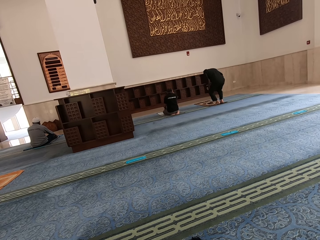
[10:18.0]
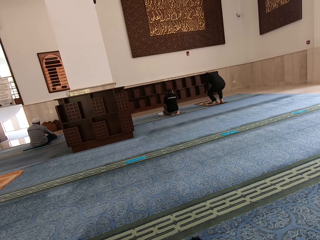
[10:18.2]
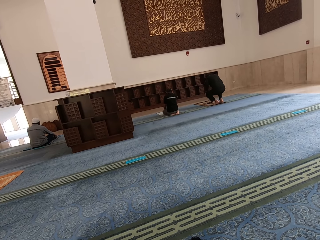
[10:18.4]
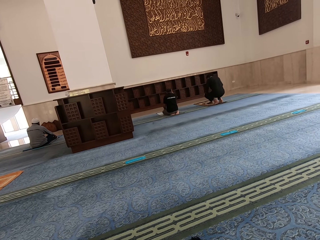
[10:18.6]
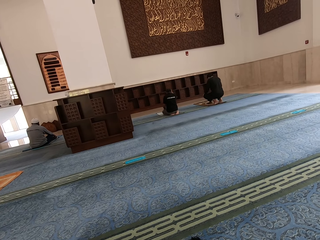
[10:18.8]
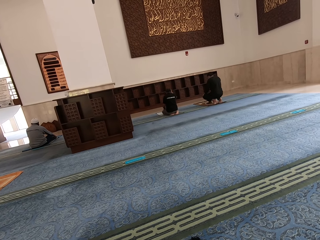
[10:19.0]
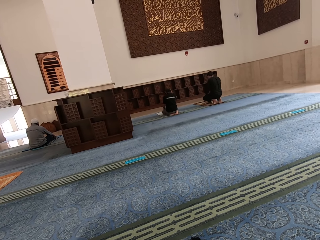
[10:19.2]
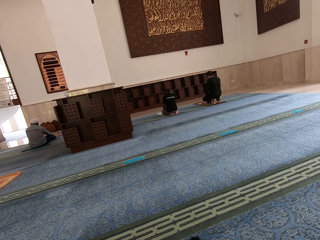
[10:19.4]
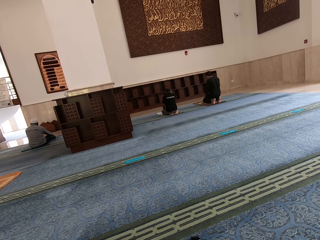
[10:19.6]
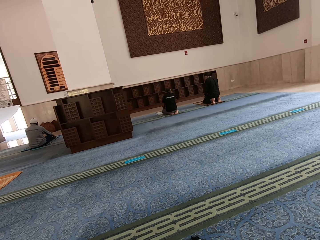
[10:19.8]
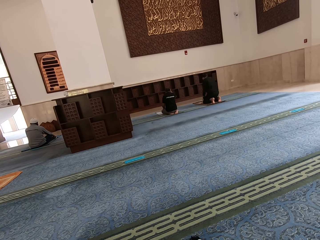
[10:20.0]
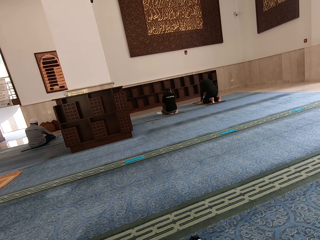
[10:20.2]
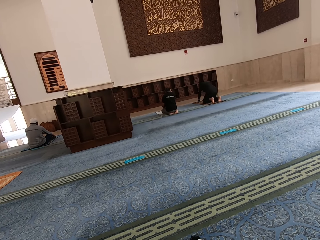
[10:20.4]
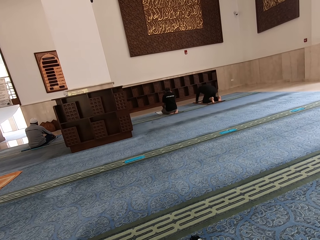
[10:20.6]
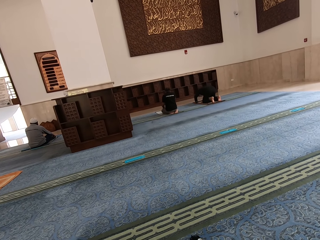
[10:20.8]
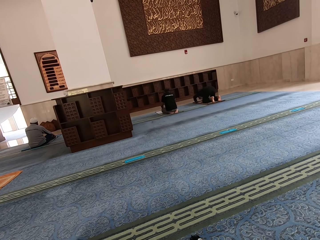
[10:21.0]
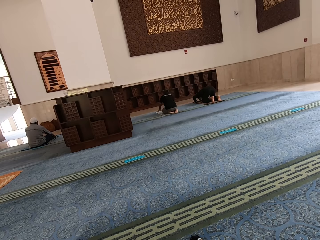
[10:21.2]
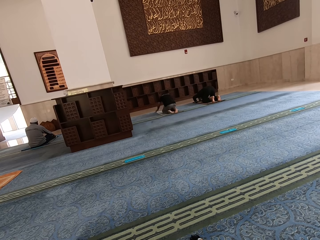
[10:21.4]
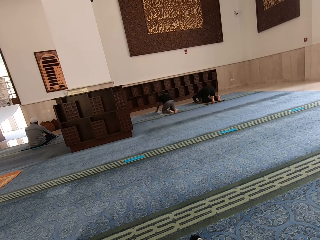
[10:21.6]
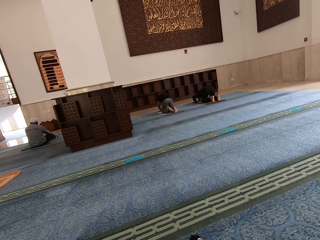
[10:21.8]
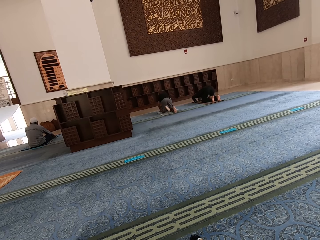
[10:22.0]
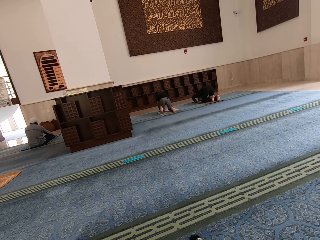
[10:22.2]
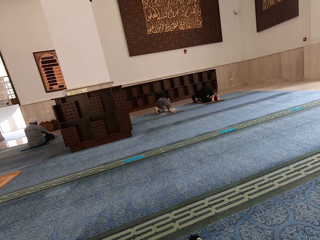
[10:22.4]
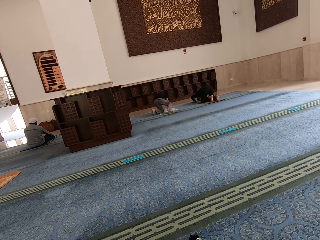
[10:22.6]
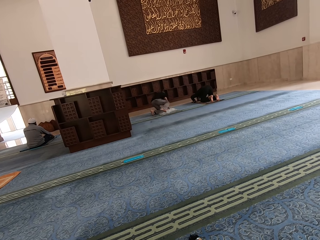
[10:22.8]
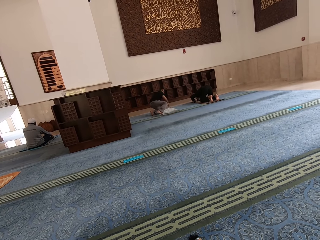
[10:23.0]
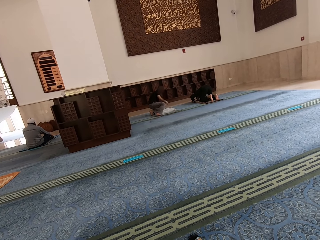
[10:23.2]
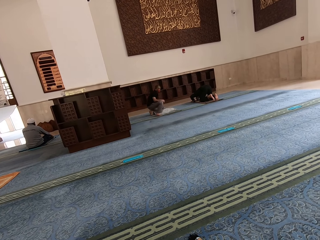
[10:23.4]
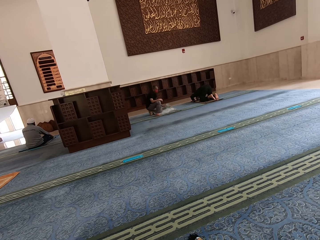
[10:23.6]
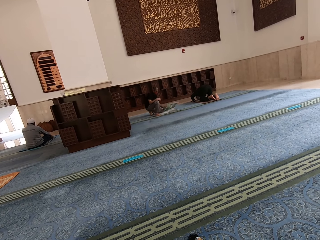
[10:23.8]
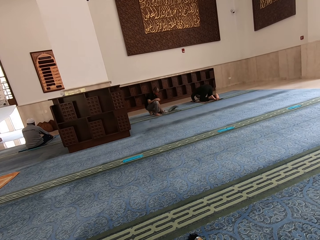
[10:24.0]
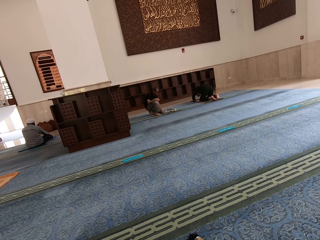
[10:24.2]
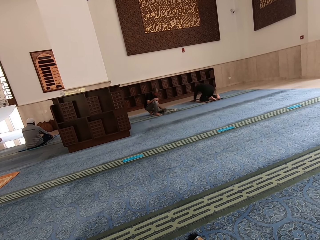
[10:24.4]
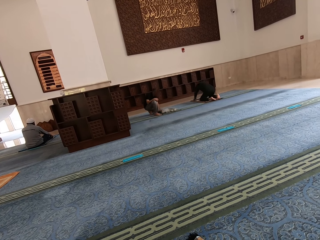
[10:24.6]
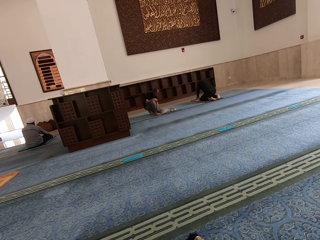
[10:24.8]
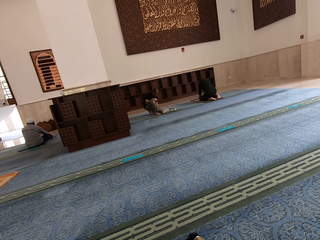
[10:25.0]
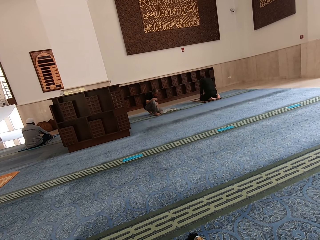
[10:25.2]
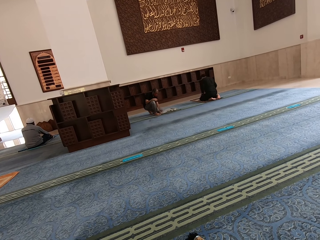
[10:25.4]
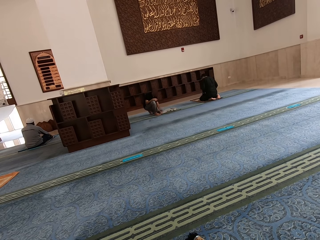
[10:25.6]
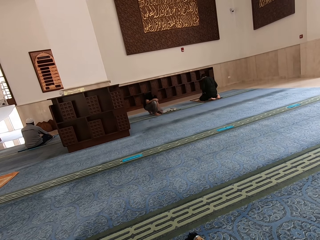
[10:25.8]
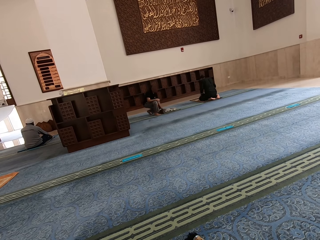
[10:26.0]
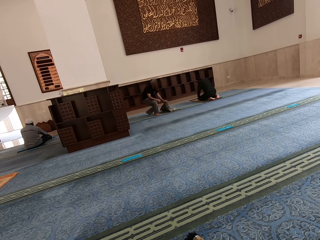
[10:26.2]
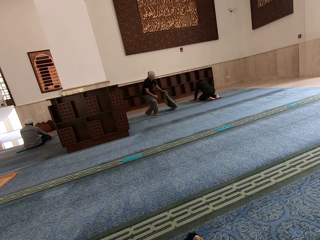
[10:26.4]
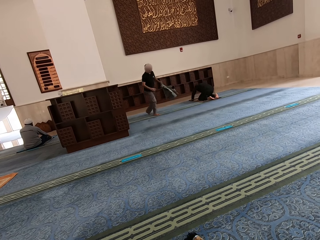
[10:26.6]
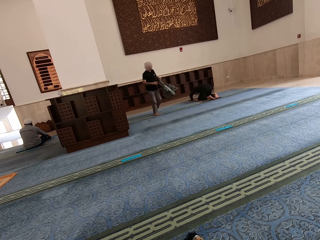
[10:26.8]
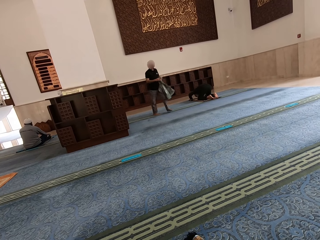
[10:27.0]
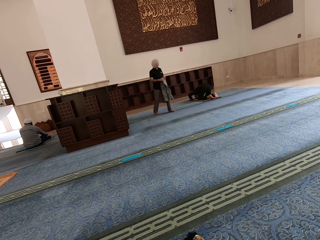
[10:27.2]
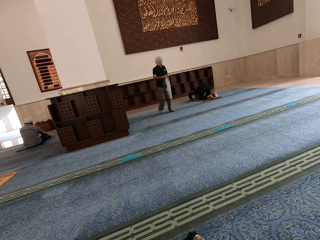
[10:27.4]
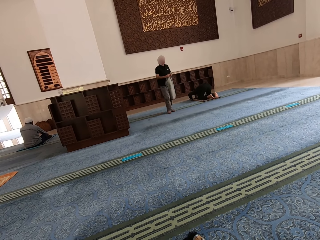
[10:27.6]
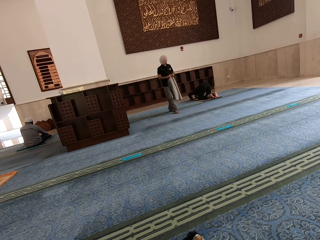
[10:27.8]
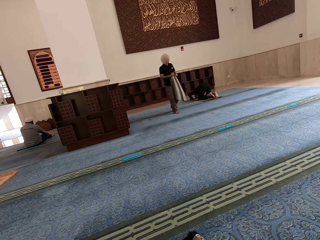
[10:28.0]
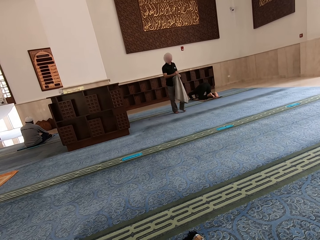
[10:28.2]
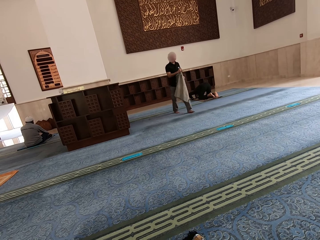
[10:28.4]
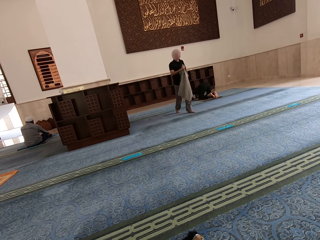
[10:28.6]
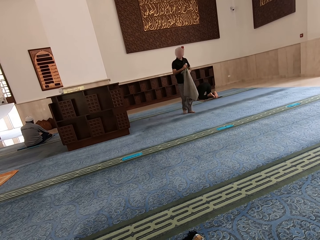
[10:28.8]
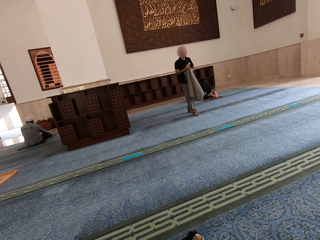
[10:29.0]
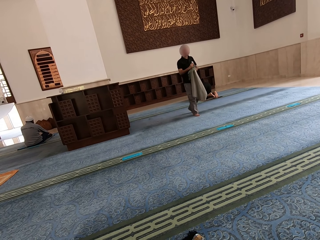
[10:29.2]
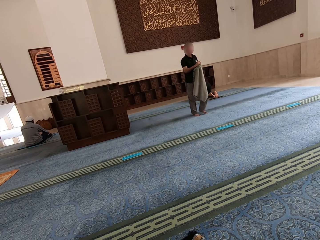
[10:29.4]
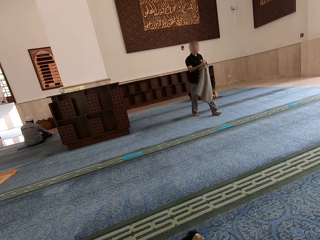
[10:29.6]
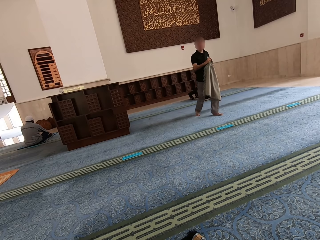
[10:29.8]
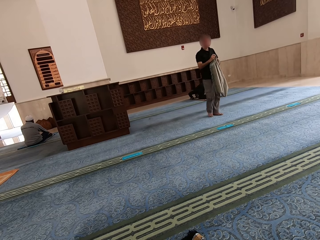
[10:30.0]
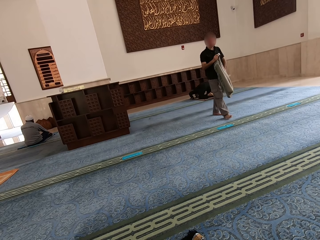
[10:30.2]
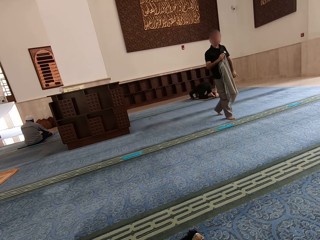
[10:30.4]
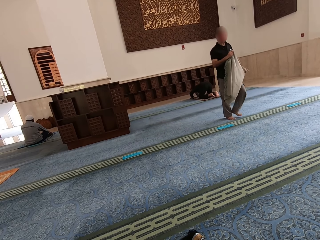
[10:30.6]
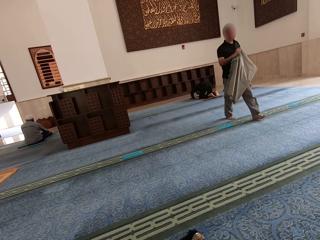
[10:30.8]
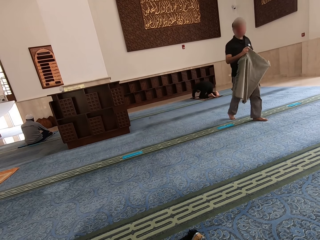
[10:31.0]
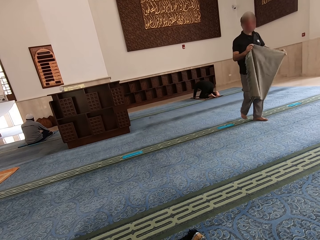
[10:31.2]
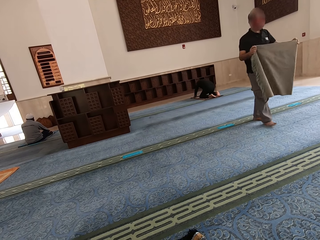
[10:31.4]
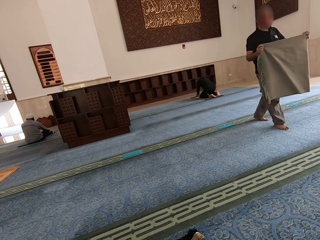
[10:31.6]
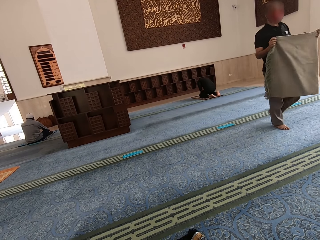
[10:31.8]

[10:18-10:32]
A person kneels on the mat. Another person folds a mat. The other person walks away with the mat.

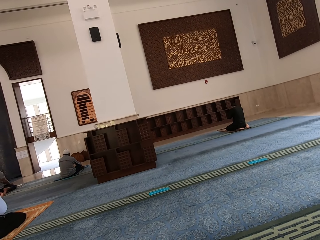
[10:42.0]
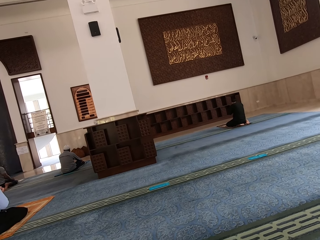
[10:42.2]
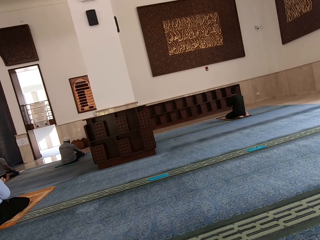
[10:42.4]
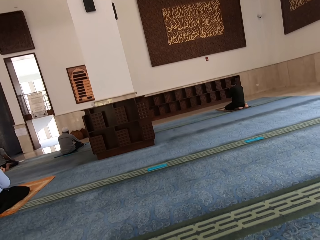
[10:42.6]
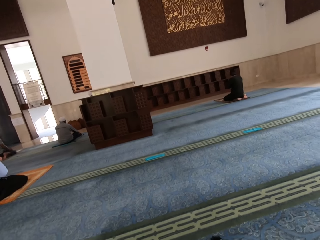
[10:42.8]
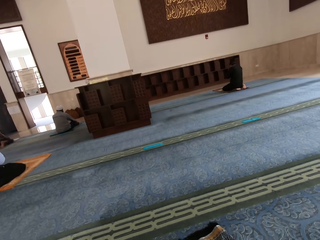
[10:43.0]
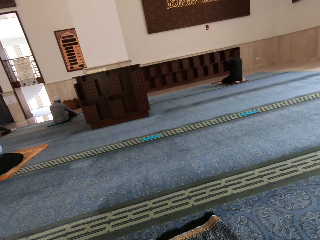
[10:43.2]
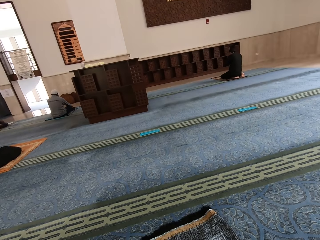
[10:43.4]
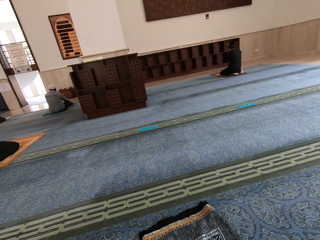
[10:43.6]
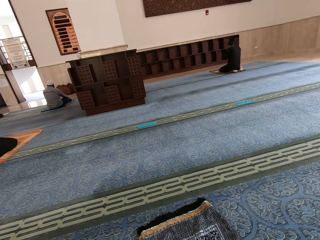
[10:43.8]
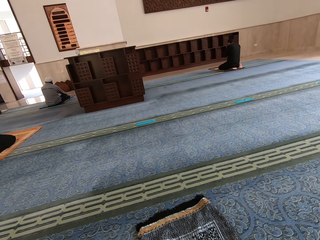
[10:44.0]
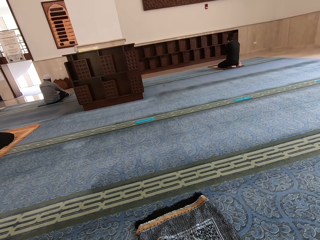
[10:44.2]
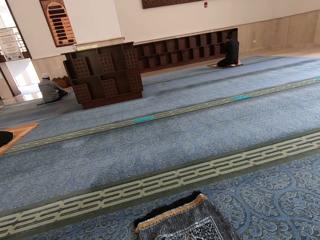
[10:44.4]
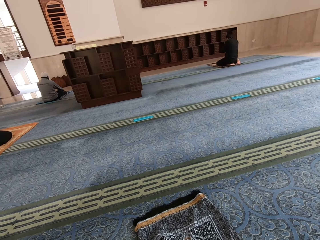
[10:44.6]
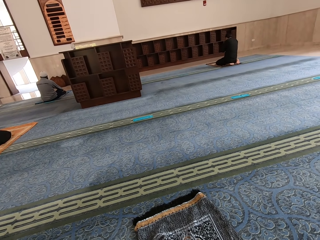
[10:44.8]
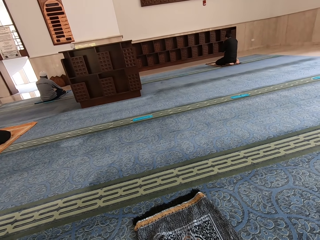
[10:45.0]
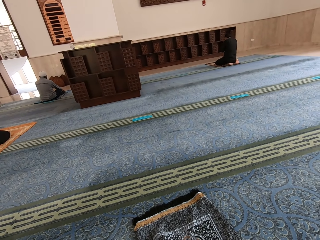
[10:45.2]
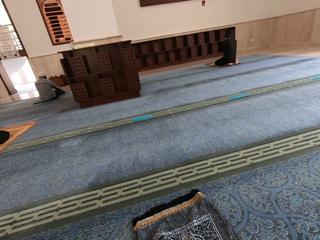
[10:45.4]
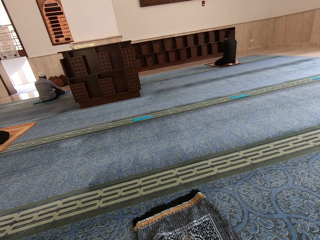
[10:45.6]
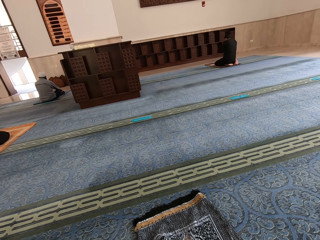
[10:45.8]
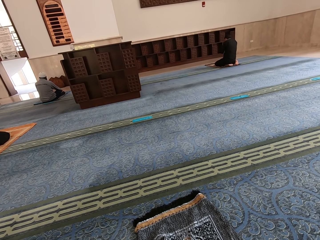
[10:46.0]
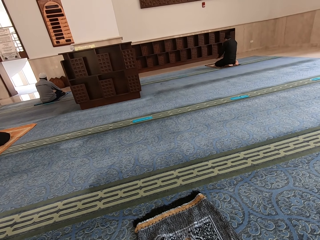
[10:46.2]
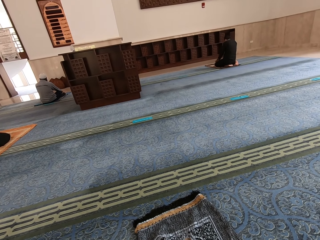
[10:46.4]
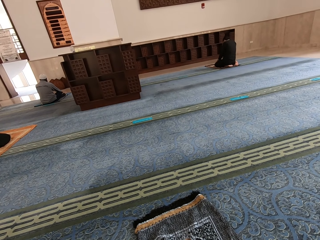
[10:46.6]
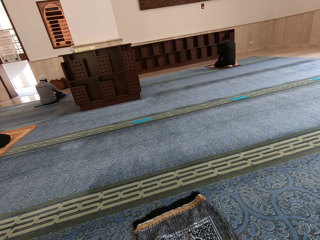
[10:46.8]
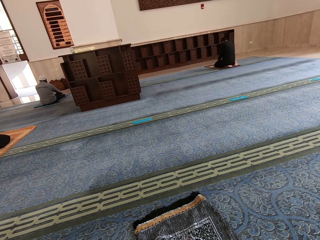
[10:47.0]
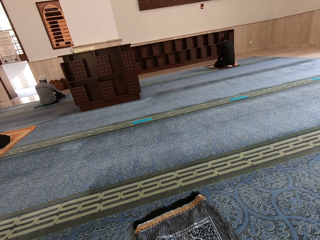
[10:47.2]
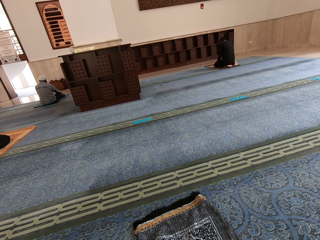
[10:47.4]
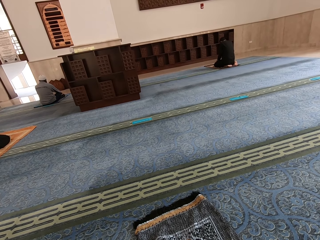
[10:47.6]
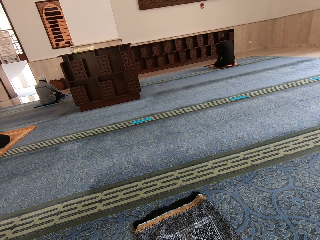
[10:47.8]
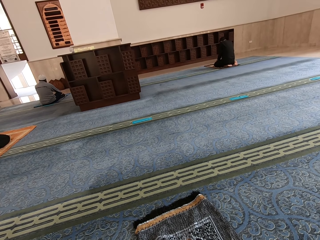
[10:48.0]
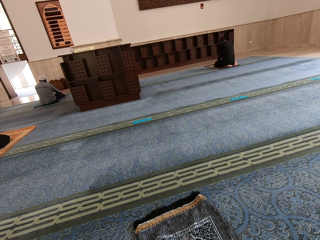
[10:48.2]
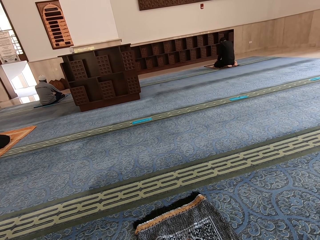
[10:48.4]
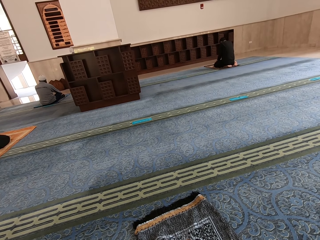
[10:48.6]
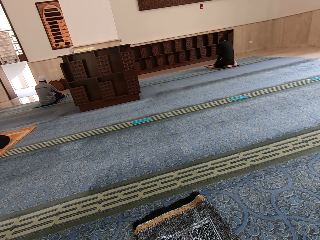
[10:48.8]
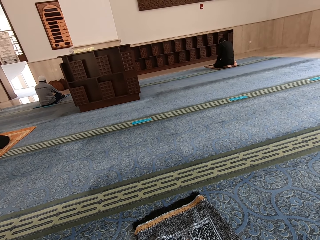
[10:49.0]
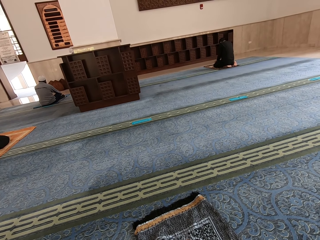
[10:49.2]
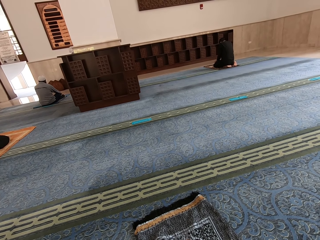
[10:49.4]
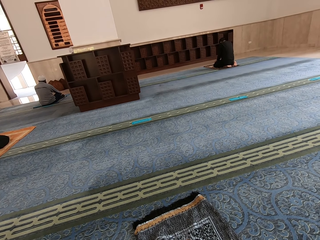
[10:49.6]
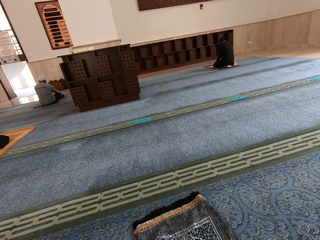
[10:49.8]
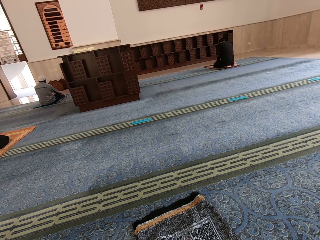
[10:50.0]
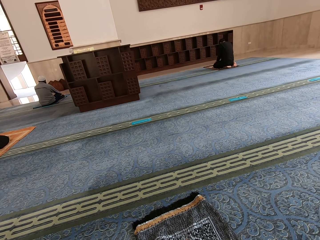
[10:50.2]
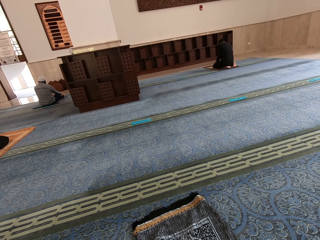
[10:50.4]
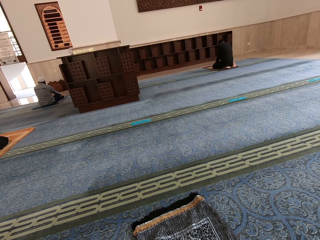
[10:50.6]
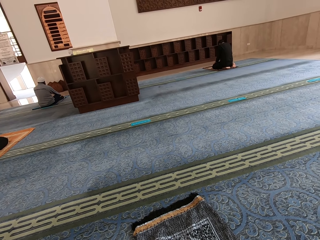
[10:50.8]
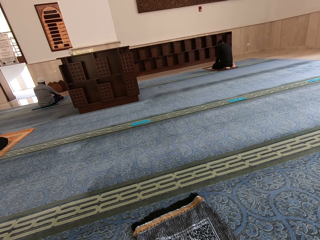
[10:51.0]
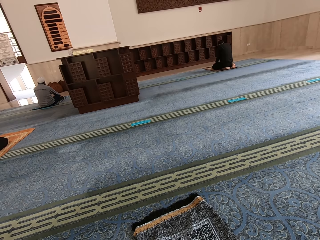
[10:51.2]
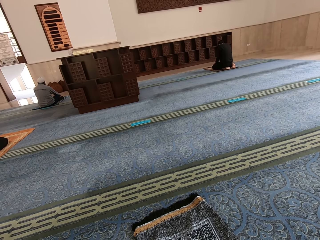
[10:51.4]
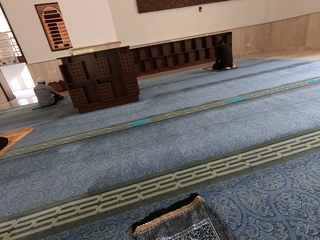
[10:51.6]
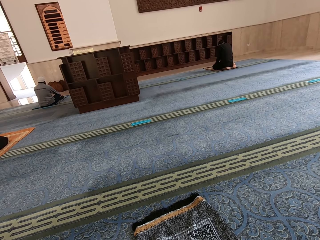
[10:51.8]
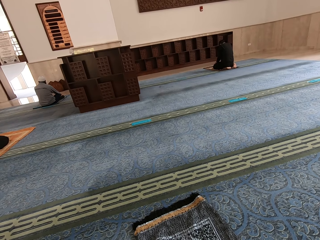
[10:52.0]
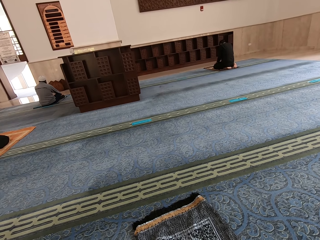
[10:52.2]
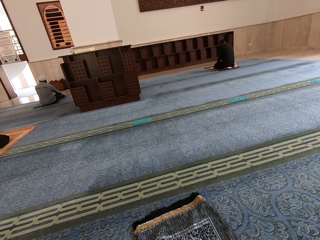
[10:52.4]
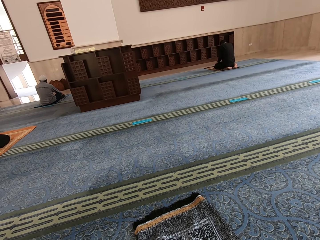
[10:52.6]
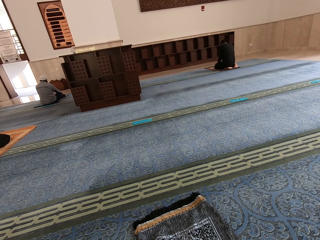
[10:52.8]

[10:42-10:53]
A person looks at the mat.
